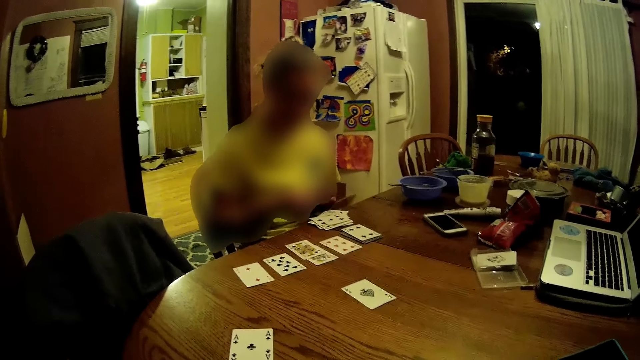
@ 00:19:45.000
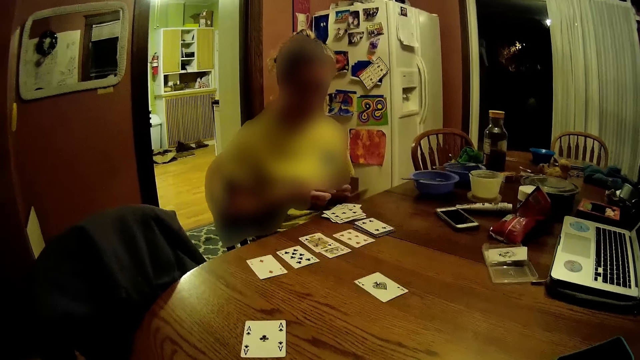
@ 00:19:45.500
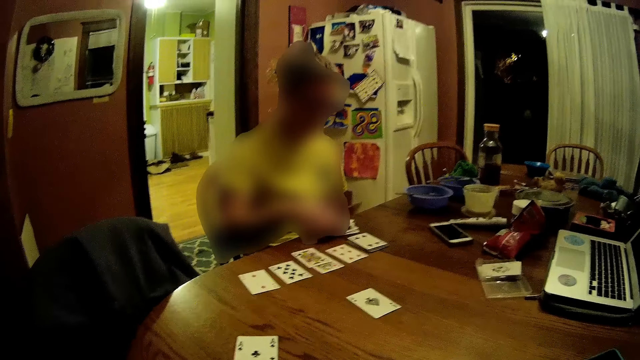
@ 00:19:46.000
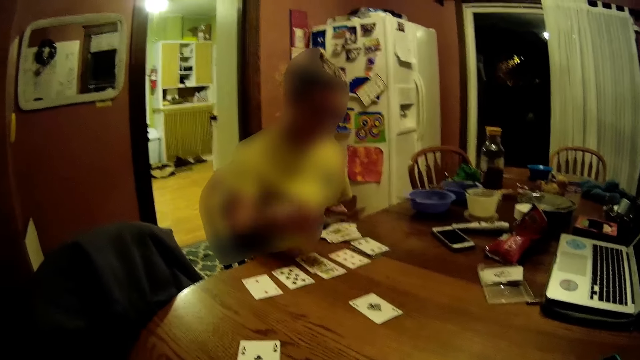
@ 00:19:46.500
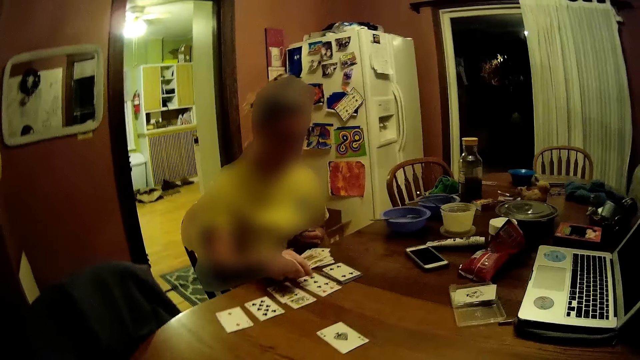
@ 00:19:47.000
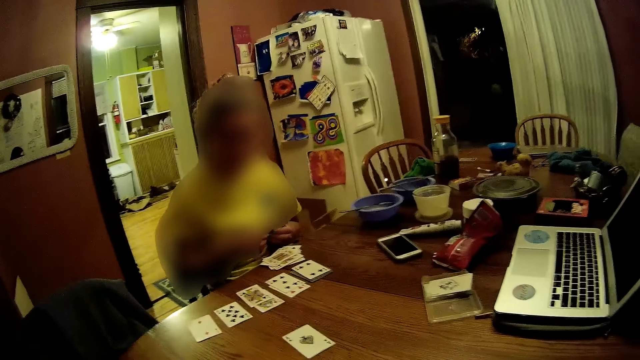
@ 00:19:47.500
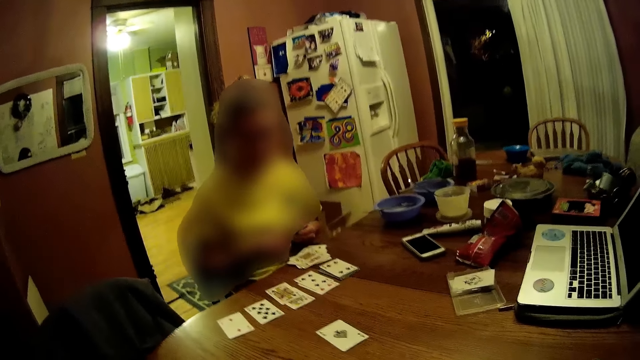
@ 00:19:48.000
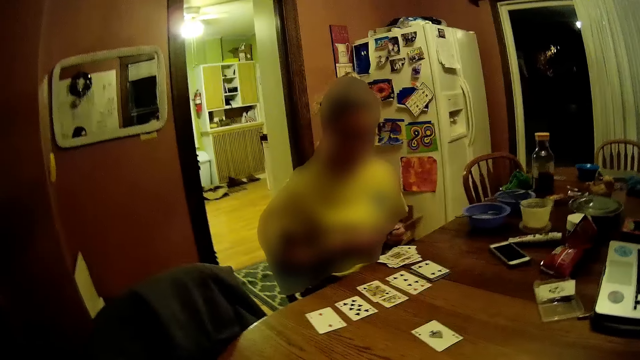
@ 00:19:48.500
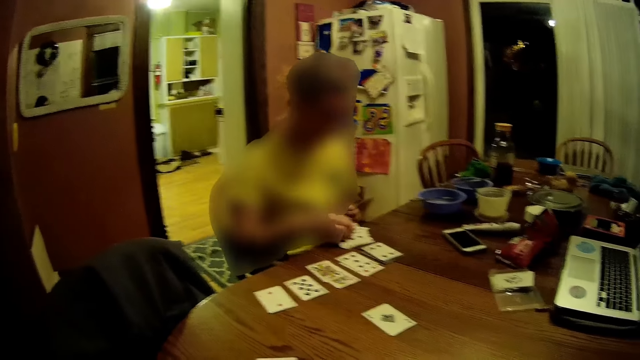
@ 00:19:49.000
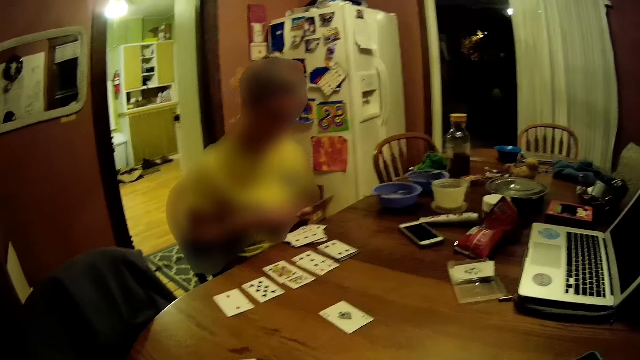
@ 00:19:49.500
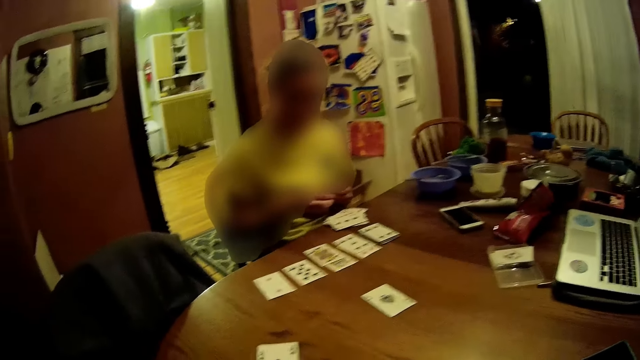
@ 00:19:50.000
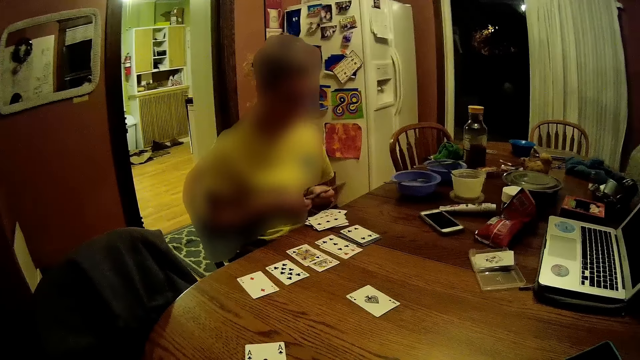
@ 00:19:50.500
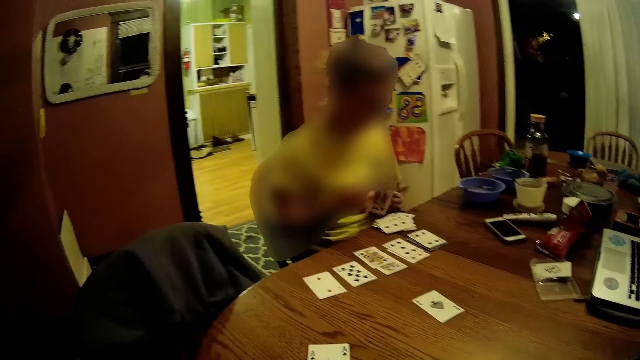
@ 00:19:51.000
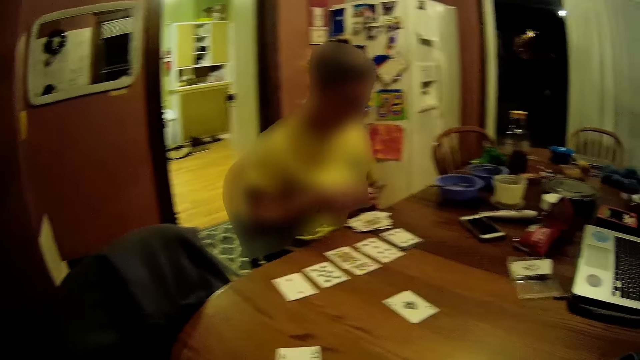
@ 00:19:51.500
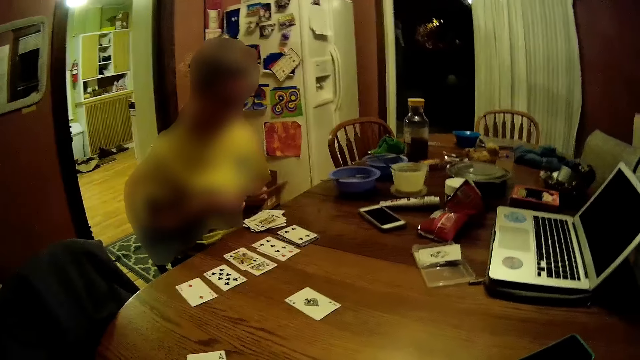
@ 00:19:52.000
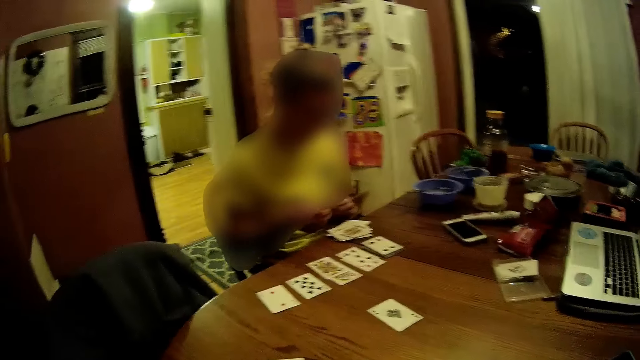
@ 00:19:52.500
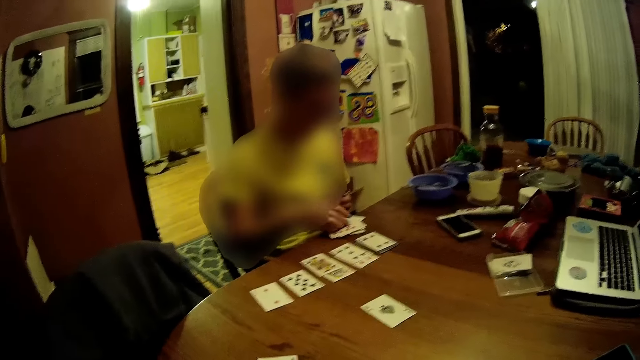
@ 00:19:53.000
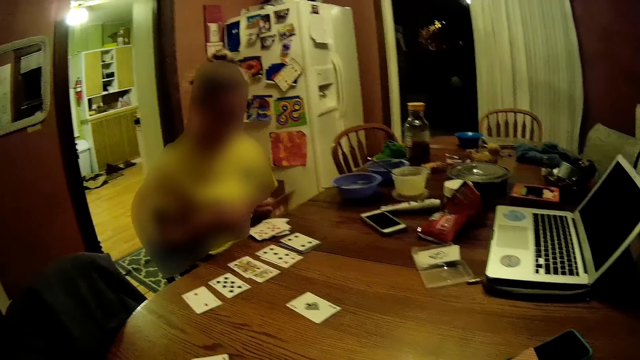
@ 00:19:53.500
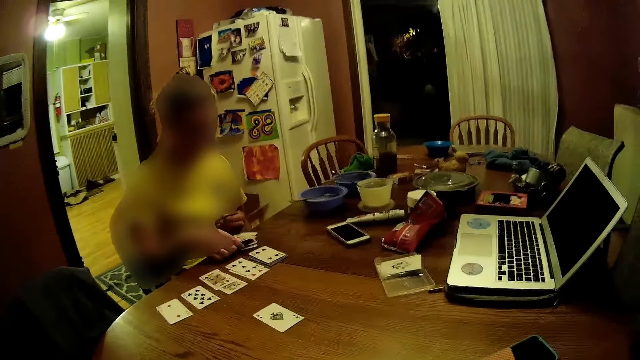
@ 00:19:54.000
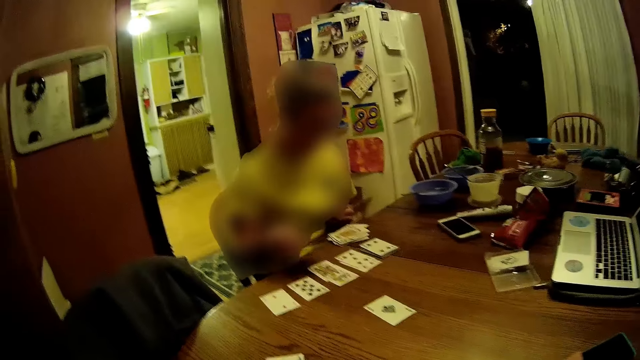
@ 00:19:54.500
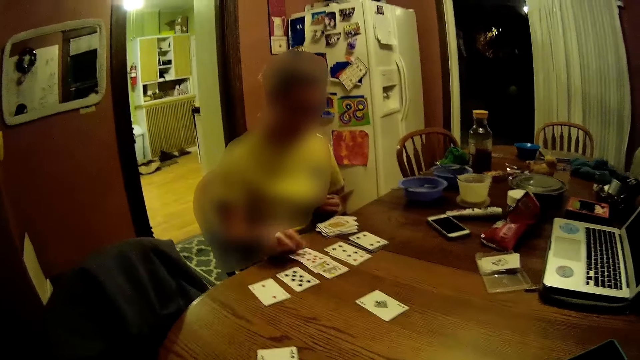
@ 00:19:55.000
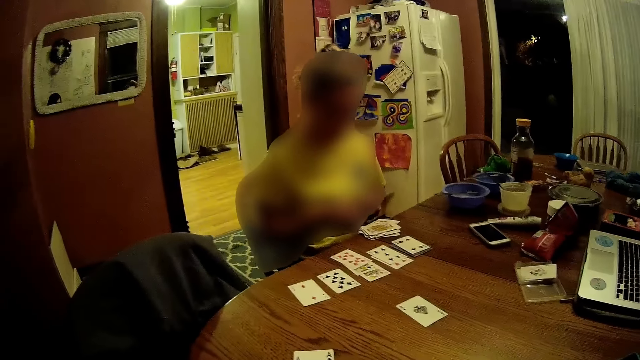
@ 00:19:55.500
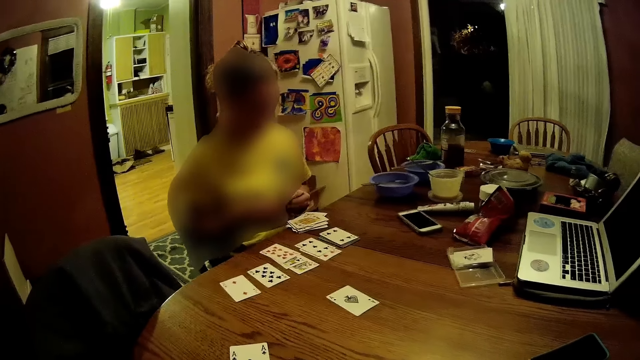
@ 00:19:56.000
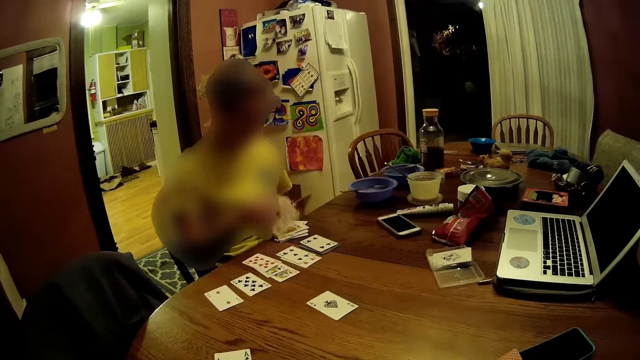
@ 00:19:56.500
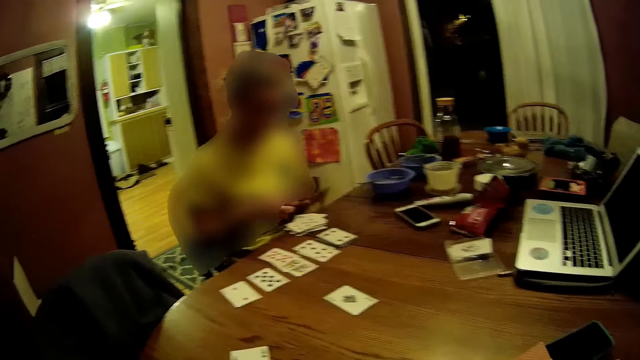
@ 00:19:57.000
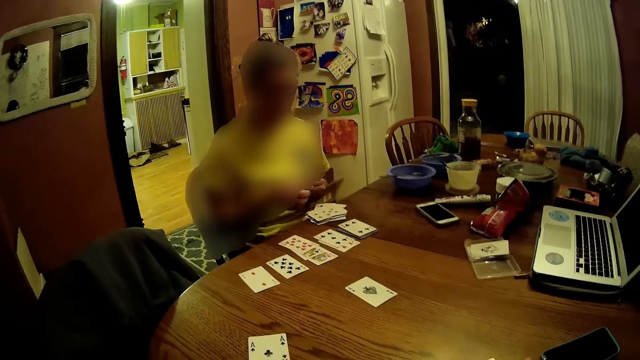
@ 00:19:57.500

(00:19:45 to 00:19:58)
The woman takes a card with her right hand from the cards on the table. The woman drops the card in her right hand face up on the cards on the table. The woman takes some cards with her right hand from the cards in her left hand. The woman drops the cards in her right hand face up on the cards on the table. The woman takes some cards with her right hand from the cards in her left hand. The woman drops the cards in her right hand face up on the cards on the table. The woman takes some cards with her right hand from the cards in her left hand. The woman drops the cards in her right hand face up on the cards on the table. The woman takes a card from the cards on the table with her right hand. The woman drops the card in her right hand face up on some cards on the table. The woman takes some cards with her right hand from the cards in her left hand. The woman drops the cards in her right hand face up on the cards on the table.

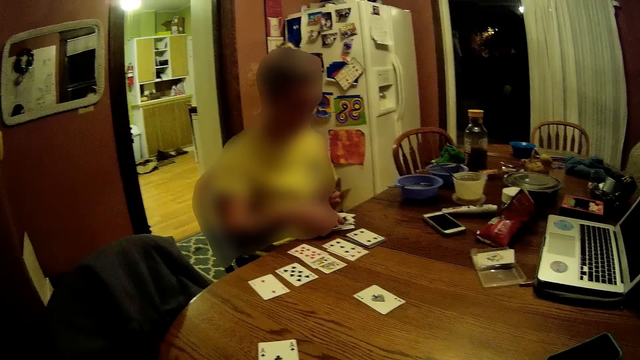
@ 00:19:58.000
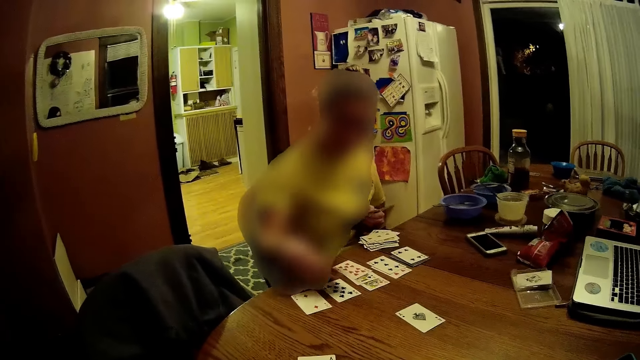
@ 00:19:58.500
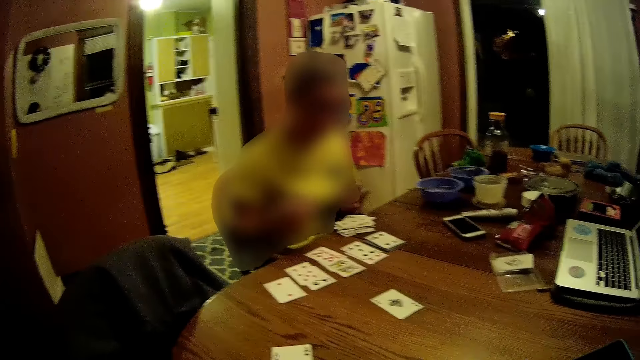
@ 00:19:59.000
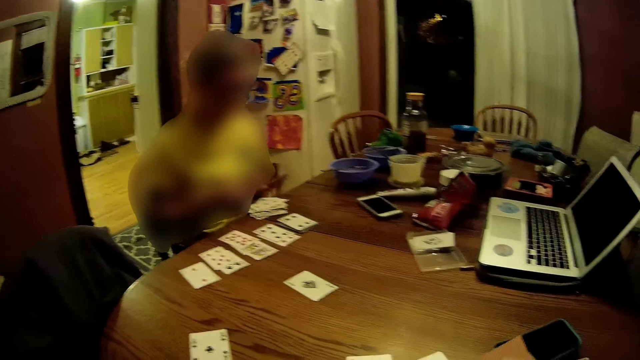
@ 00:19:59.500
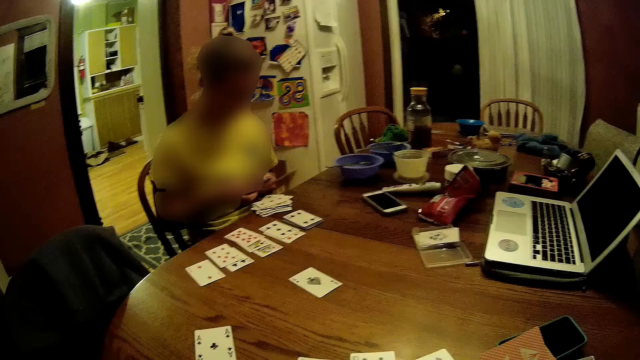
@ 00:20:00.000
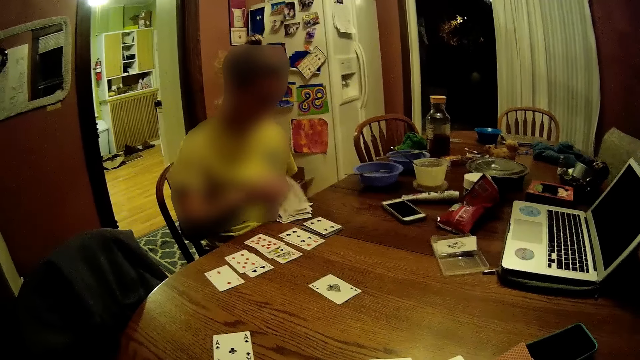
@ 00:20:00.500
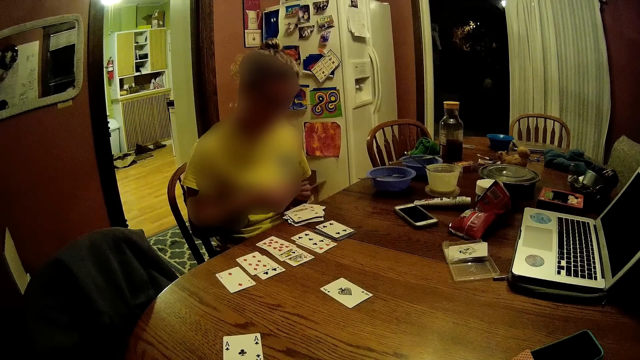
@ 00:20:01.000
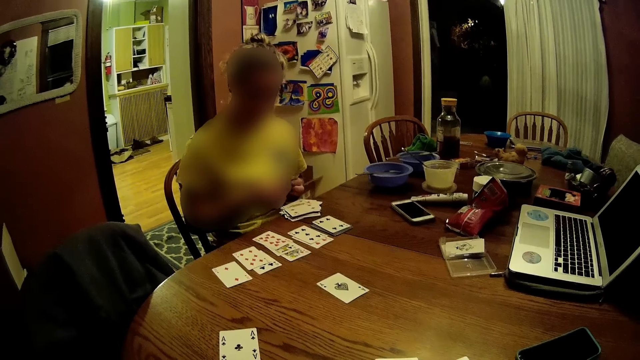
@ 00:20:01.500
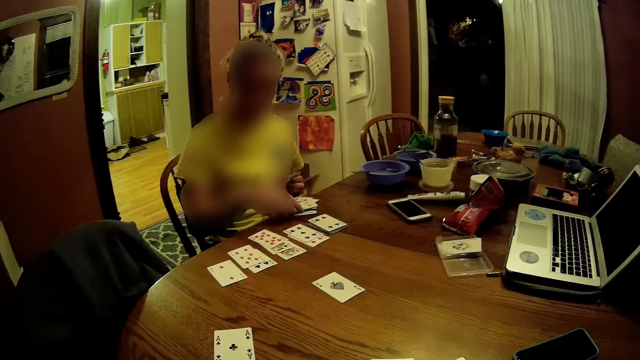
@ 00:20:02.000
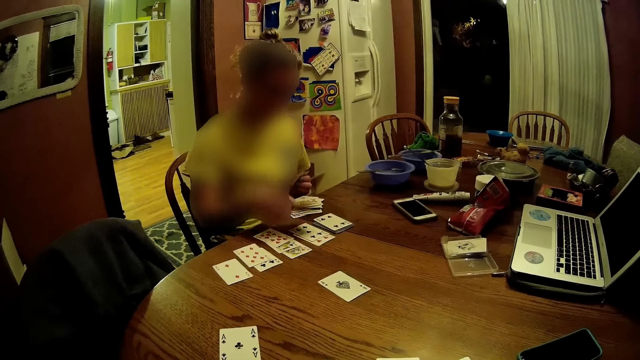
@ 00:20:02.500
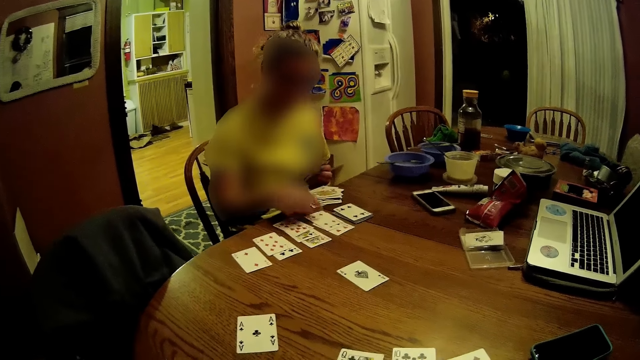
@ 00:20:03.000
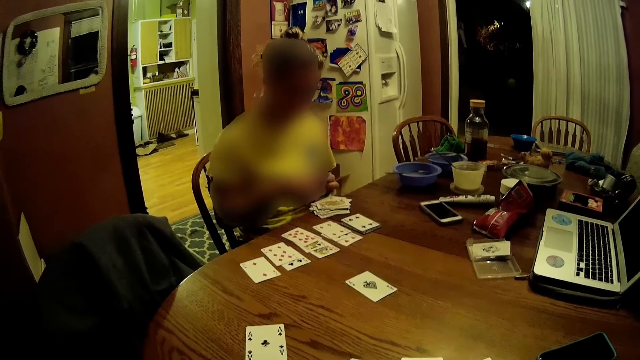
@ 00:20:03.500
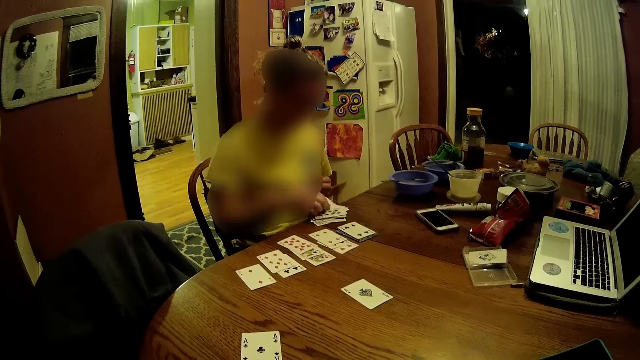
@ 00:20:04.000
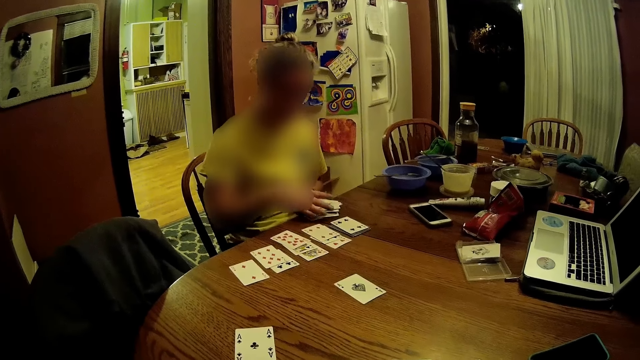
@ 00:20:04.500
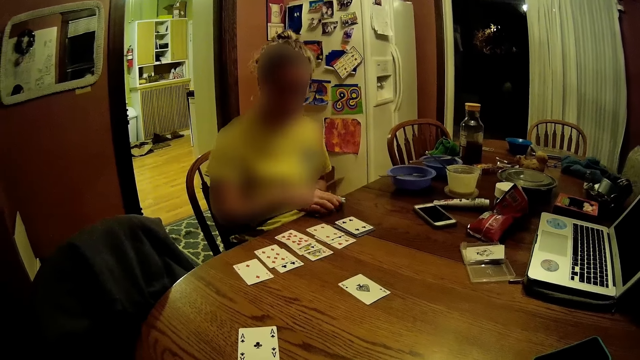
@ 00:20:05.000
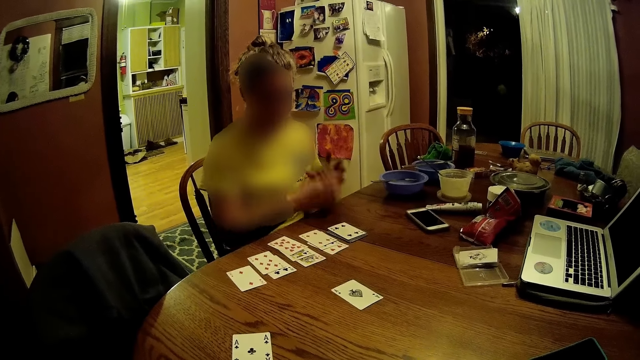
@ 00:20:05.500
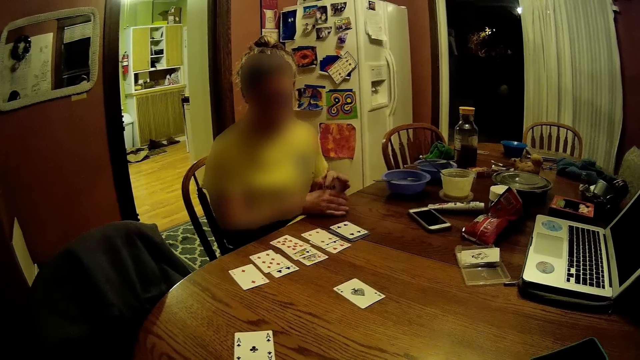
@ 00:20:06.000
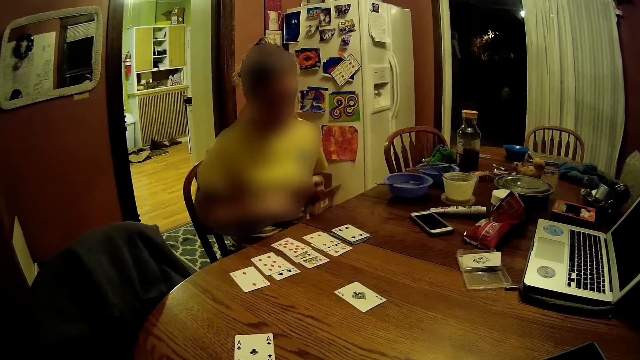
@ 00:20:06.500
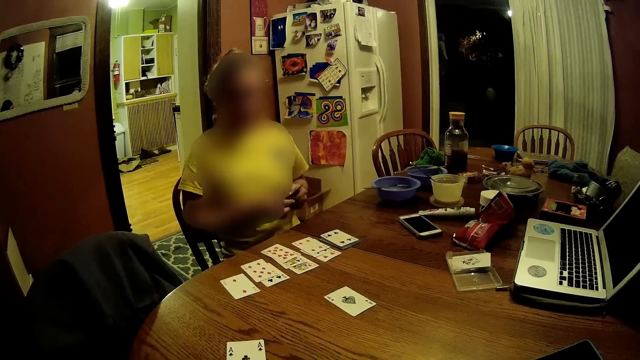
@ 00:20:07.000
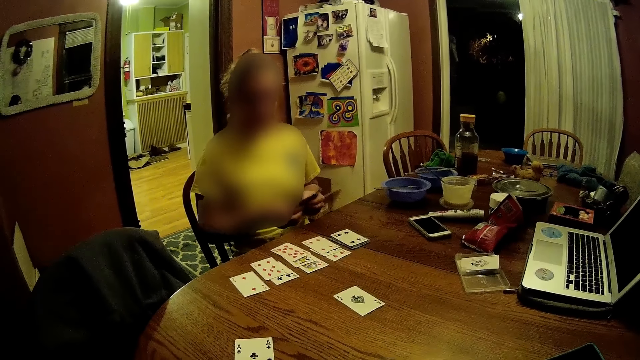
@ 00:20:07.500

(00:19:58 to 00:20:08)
The woman takes a card from the cards on the table with her right hand. The woman drops the card in her right hand face up on a card on the table. The woman takes some cards with her right hand from the cards in her left hand. The camera wearer moves a card. The woman drops the cards in her right hand face up on the cards on the table. The woman takes a card from the cards on the table with her right hand. The woman drops the card in her right hand face up on some cards on the table. The woman drops the cards in her right hand face up on the cards on the table. The woman takes the cards from the table into a deck with her right hand. The woman taps the table with the deck of cards in both hands. The woman shuffles the cards in her hands.
